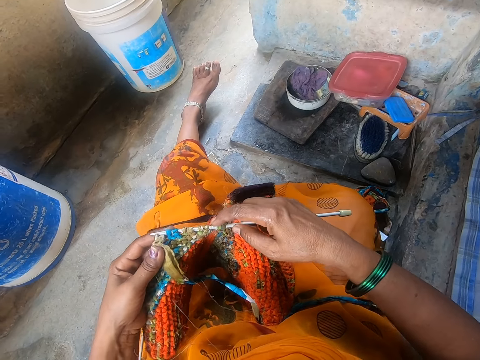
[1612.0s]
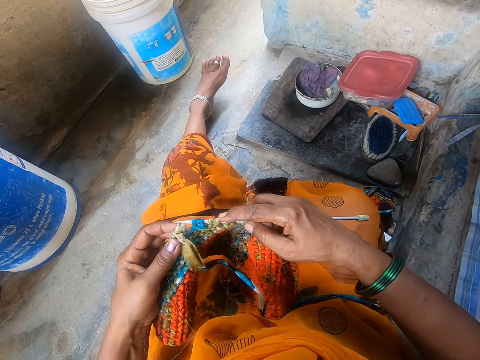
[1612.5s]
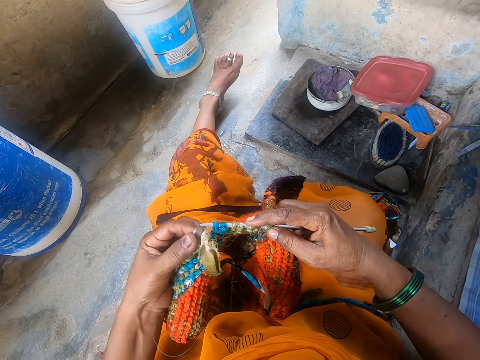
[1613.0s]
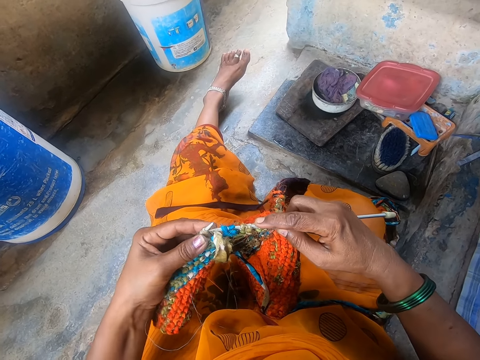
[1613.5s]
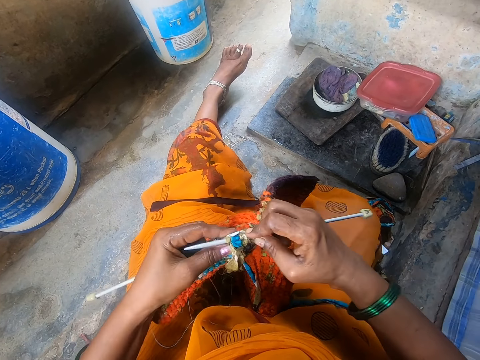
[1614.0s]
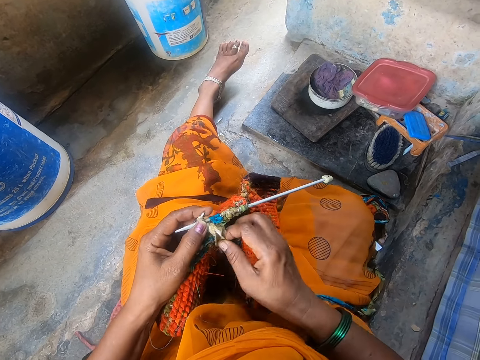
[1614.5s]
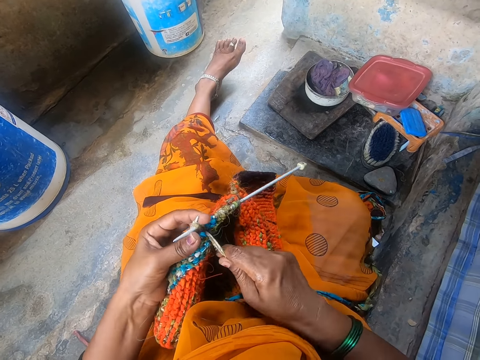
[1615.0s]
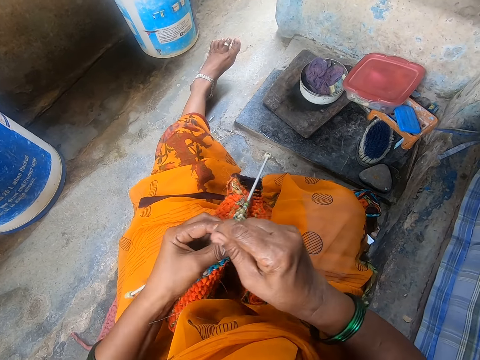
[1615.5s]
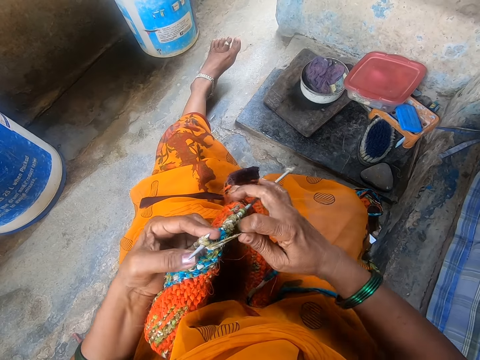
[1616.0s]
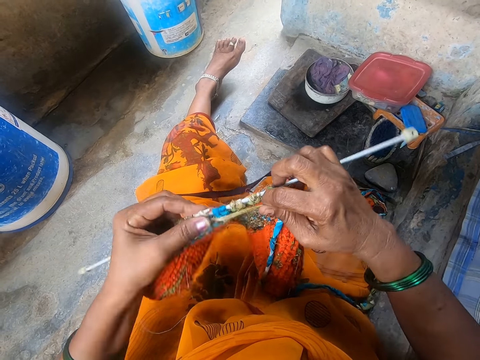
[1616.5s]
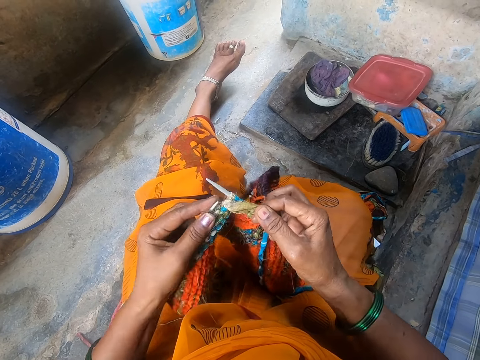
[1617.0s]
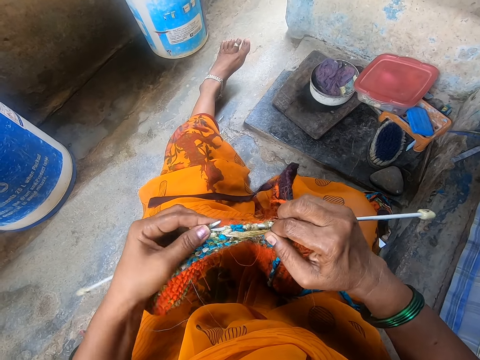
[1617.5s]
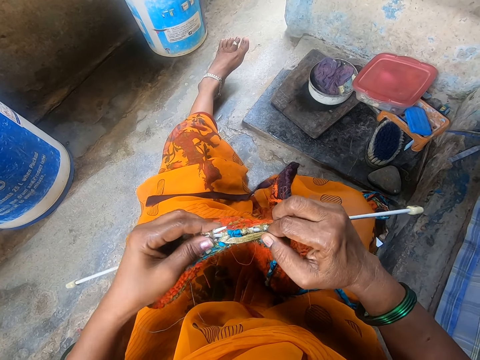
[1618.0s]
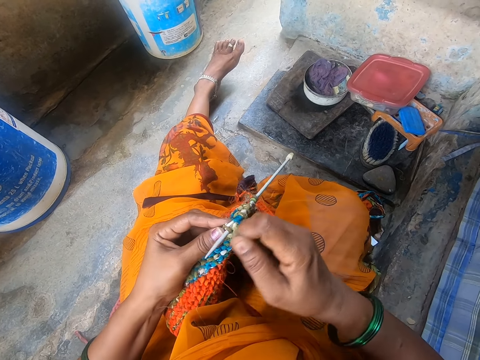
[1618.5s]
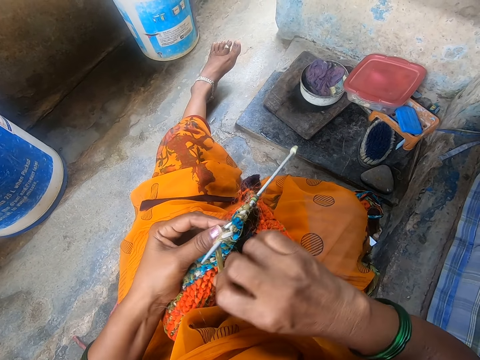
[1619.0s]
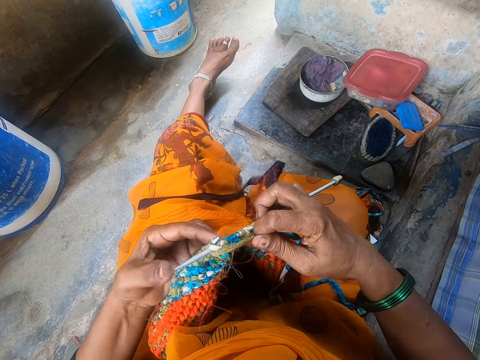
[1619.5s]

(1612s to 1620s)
The camera wearer knits a garment.

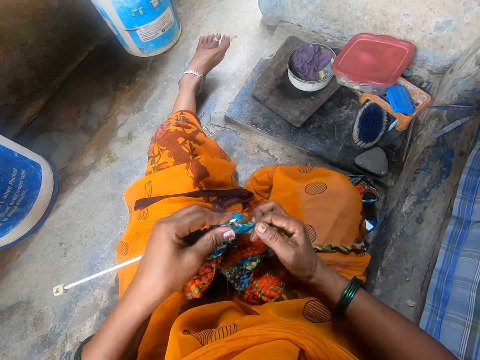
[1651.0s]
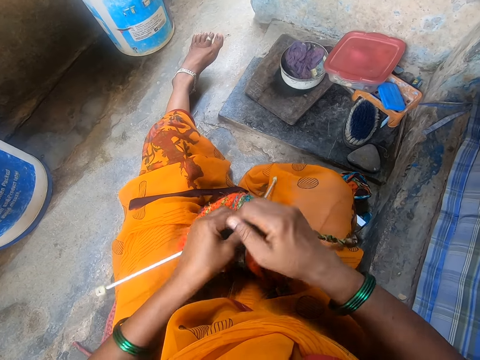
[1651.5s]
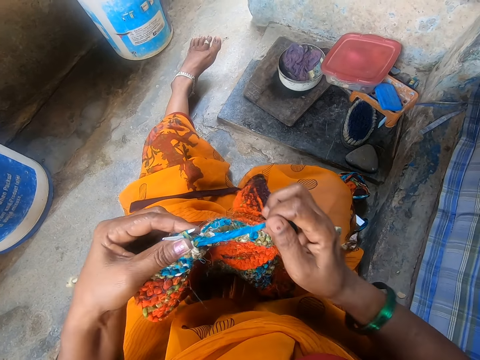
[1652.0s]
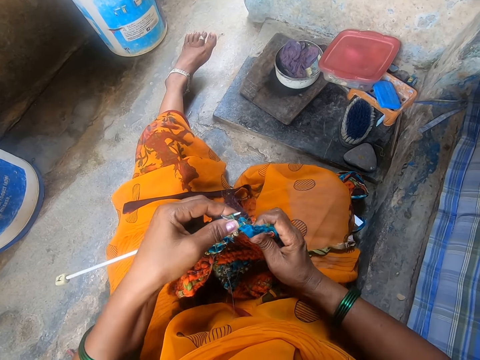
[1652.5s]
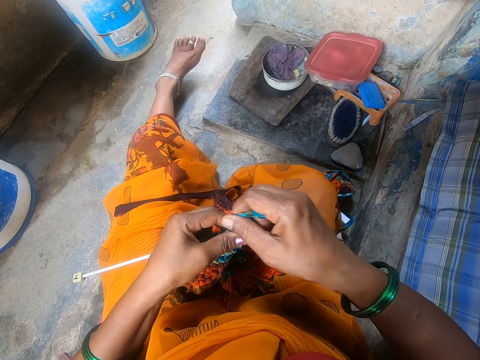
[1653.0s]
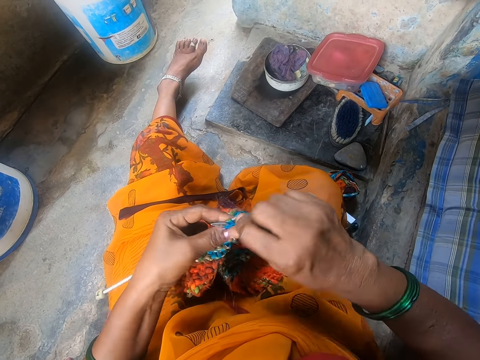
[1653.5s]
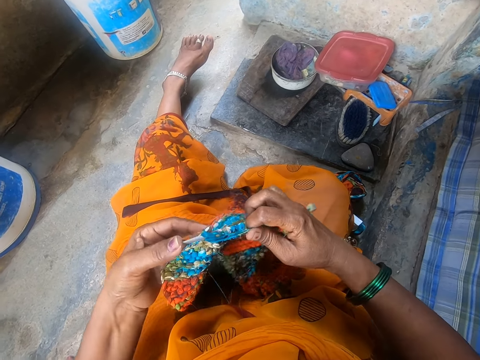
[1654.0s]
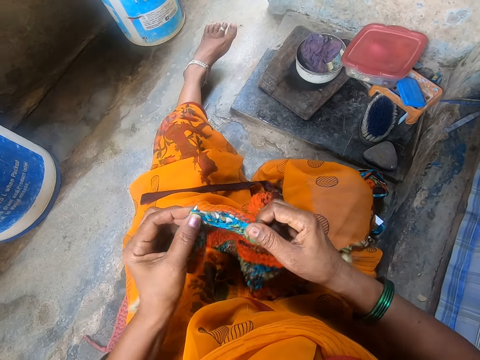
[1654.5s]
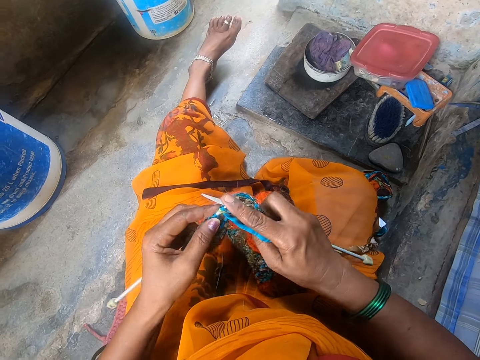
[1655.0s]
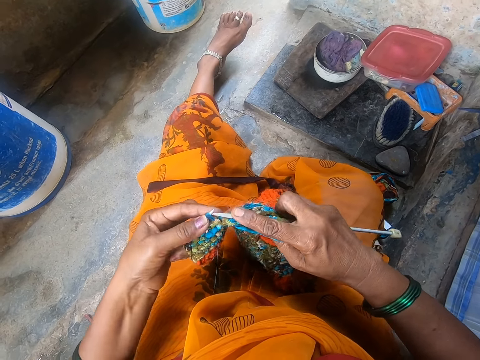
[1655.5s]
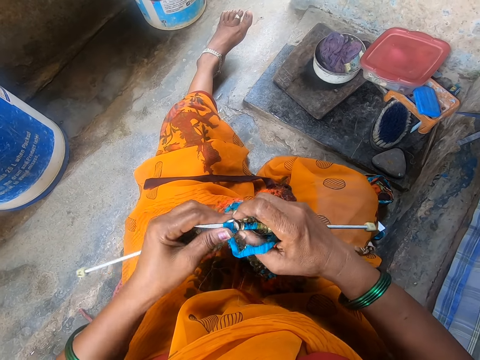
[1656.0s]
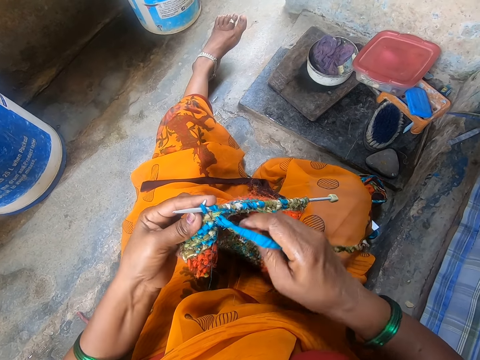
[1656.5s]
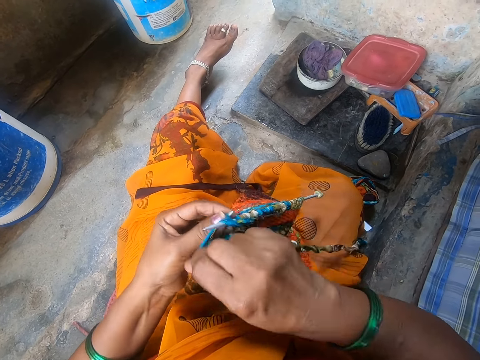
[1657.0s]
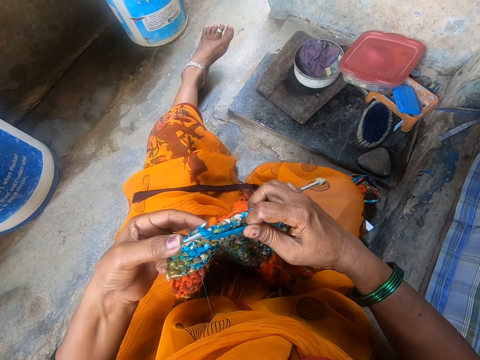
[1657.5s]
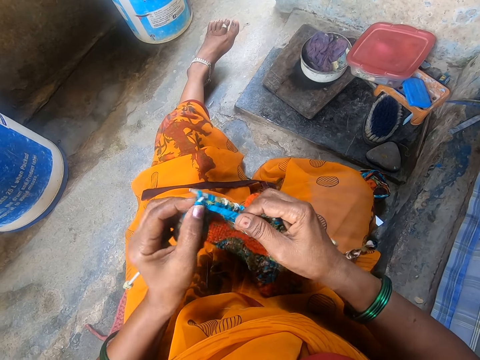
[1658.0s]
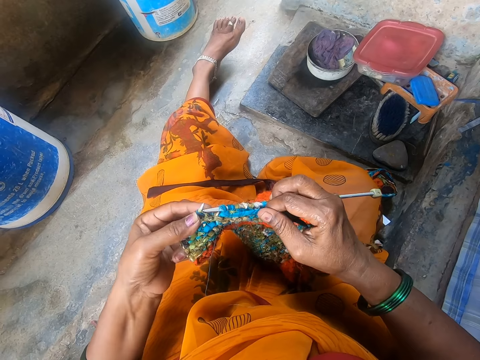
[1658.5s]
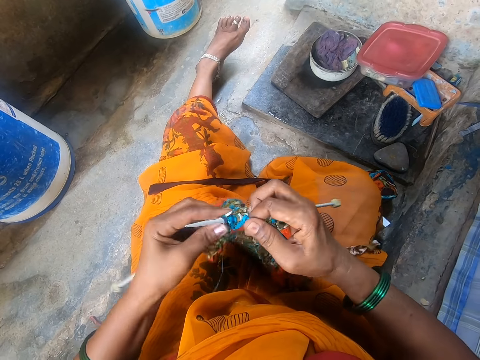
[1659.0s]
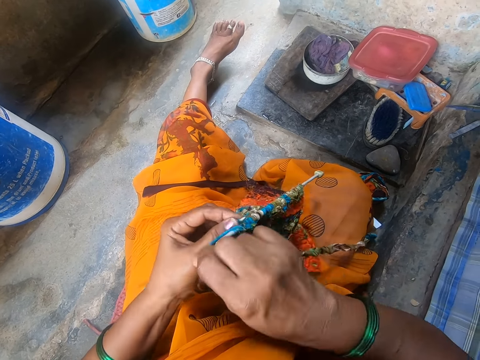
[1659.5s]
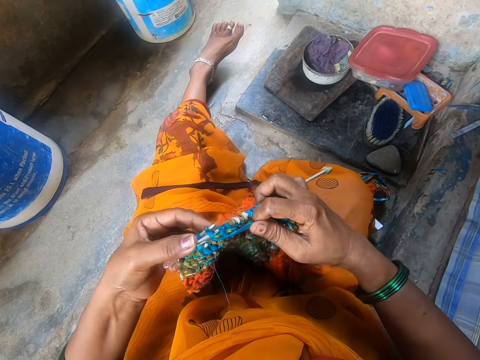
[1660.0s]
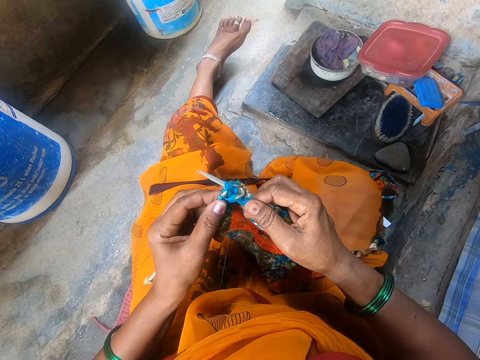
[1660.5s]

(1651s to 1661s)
The camera wearer gathers knitted threads together. They knit a garment.

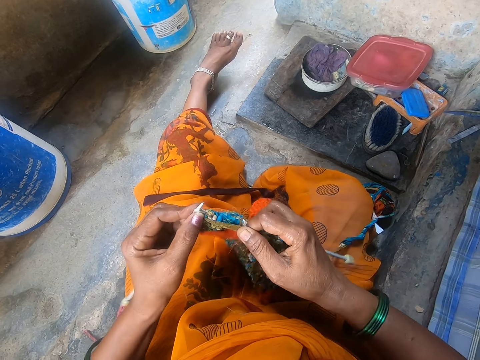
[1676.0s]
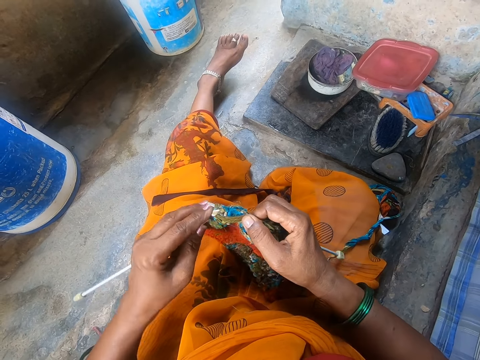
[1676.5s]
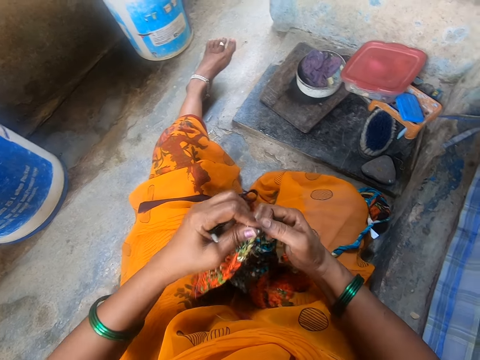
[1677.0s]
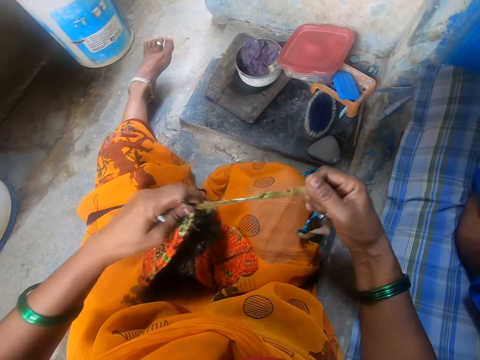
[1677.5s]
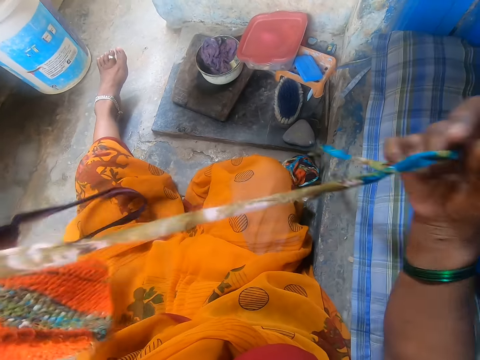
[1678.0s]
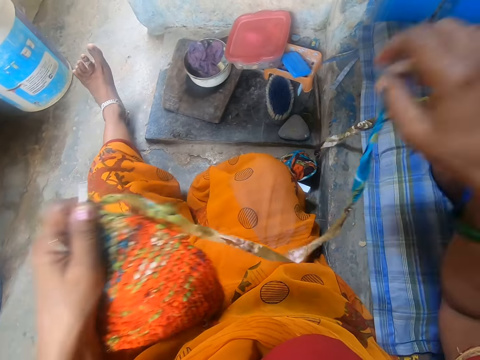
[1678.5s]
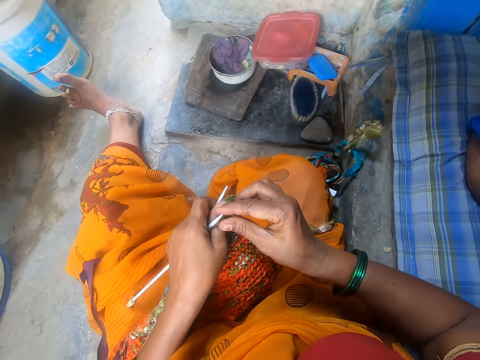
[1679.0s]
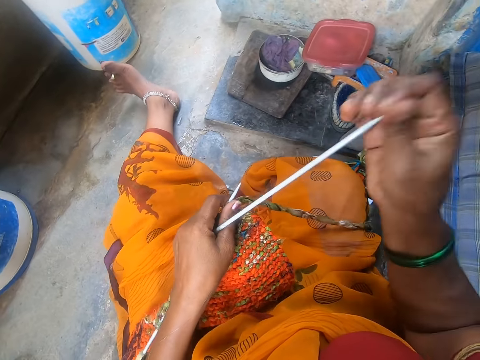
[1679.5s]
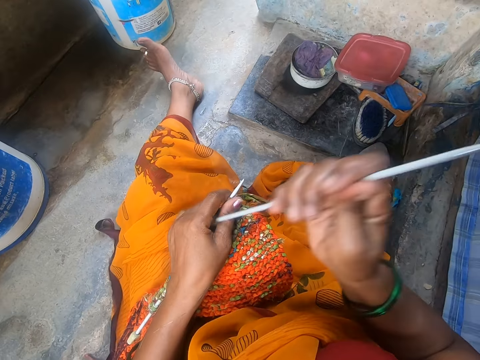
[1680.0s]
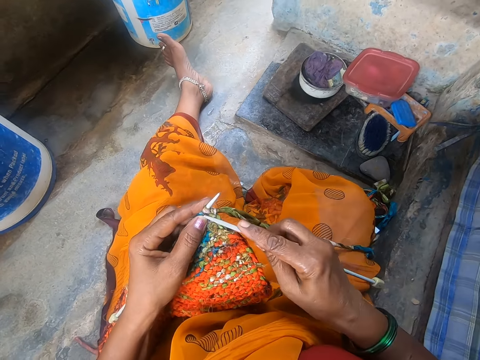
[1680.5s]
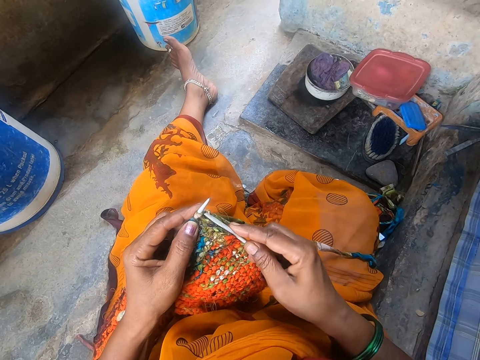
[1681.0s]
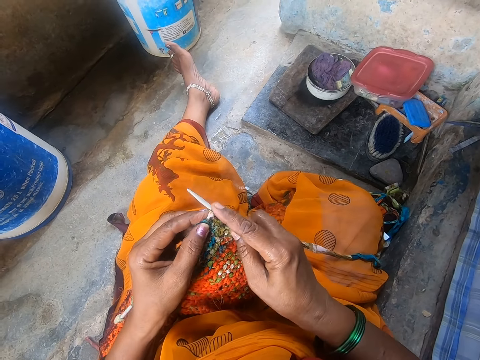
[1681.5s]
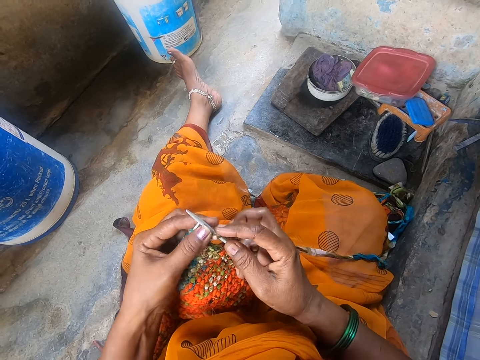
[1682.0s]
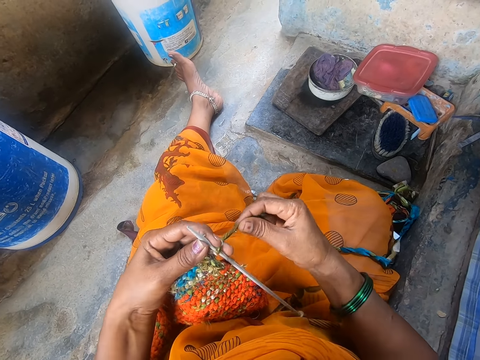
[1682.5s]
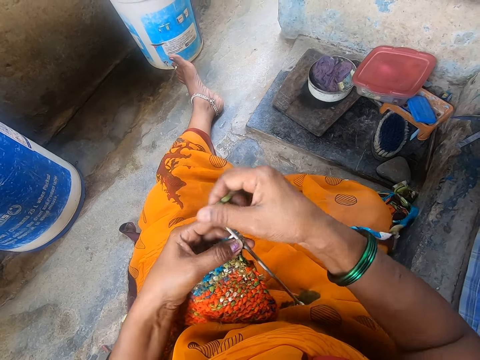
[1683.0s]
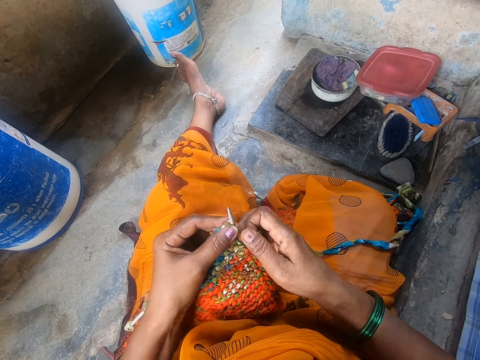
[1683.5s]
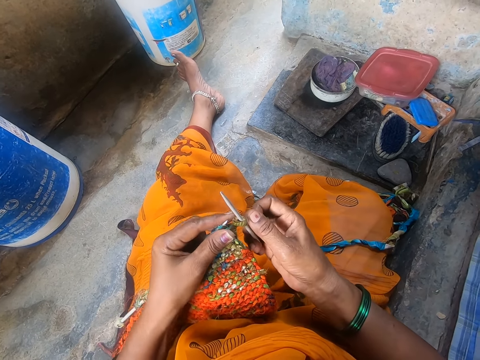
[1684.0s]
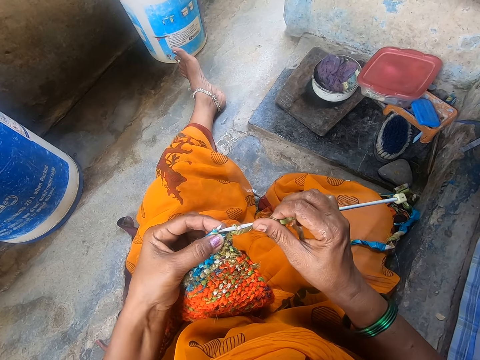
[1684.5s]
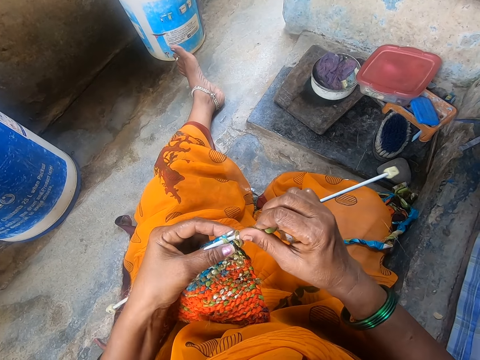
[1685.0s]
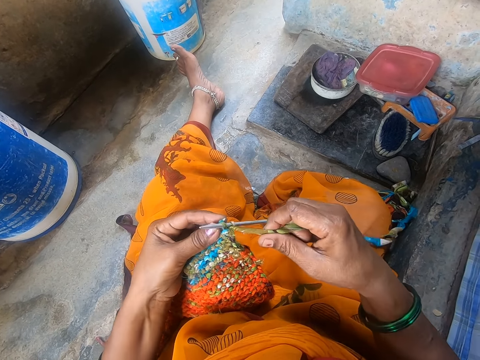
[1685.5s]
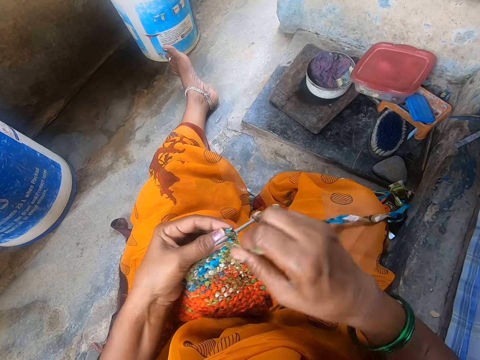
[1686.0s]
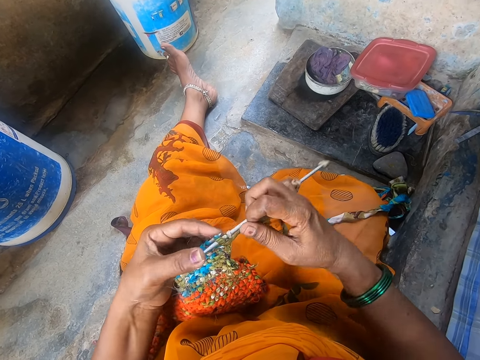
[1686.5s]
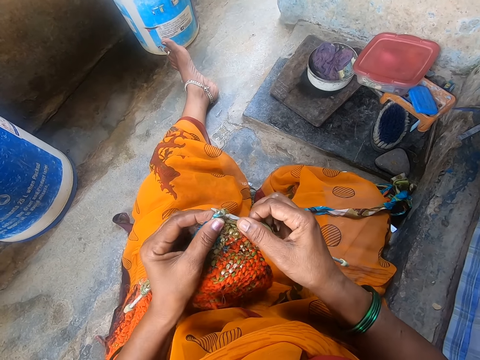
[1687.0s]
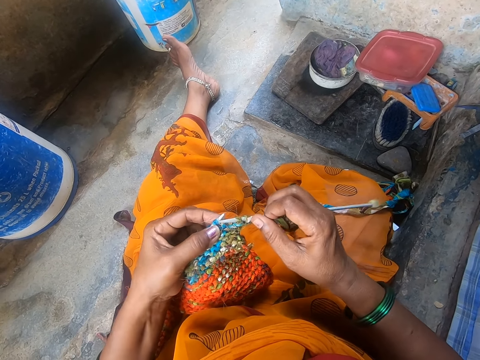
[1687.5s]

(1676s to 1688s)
The camera wearer straightens the thread. They pull the thread and drop the thread on the lap. They pick a crochet from the left hand. They pull a sewing needle. They knit a garment. They crochet the fabric.
